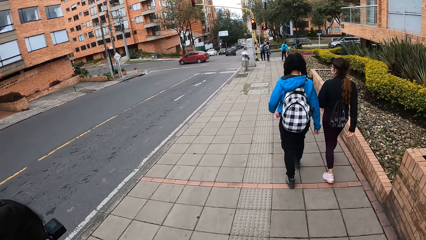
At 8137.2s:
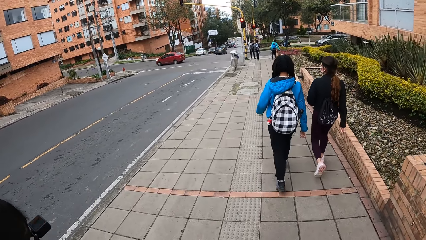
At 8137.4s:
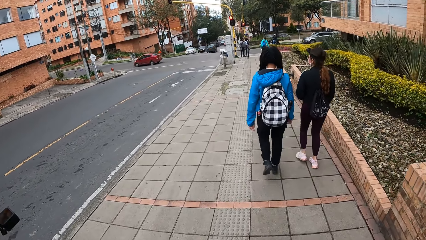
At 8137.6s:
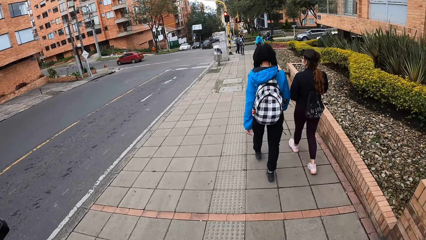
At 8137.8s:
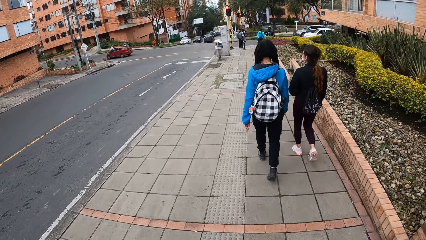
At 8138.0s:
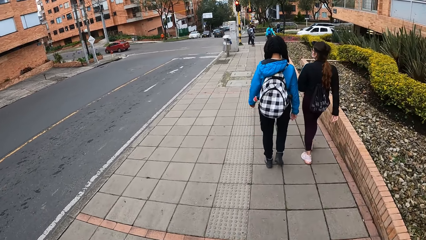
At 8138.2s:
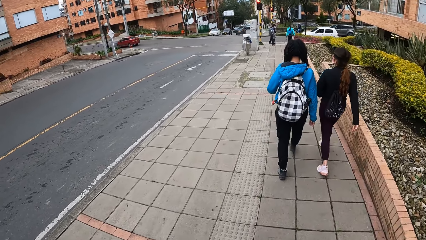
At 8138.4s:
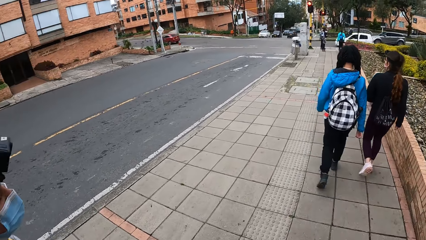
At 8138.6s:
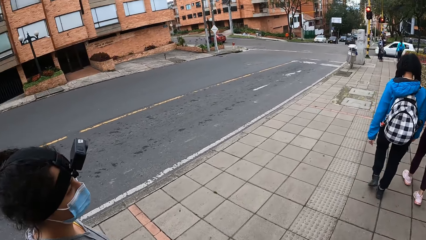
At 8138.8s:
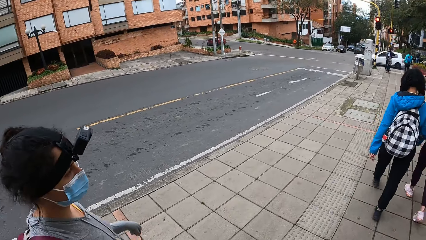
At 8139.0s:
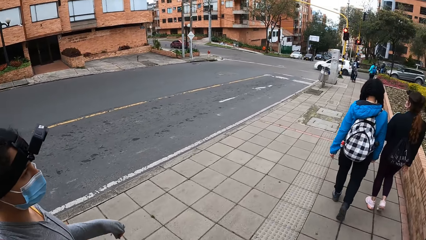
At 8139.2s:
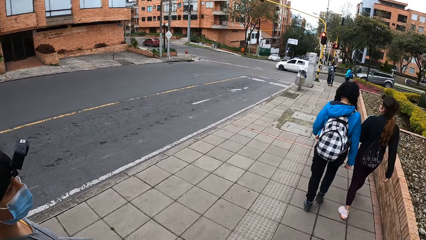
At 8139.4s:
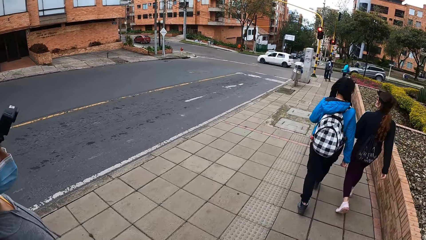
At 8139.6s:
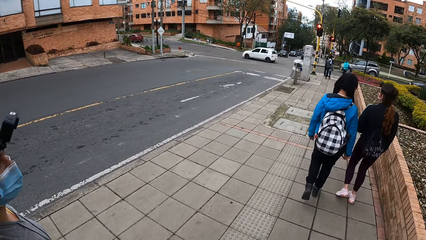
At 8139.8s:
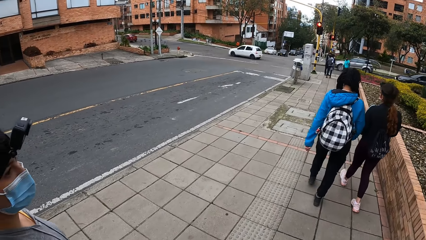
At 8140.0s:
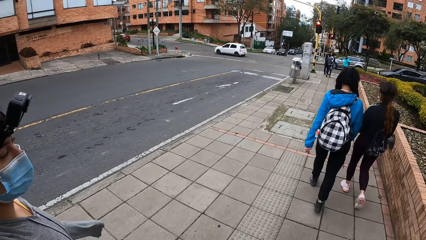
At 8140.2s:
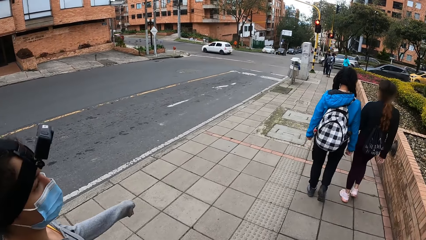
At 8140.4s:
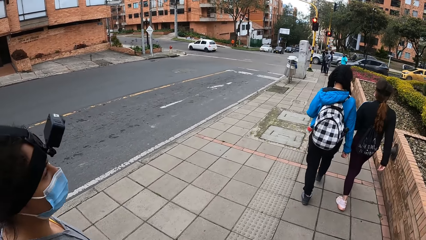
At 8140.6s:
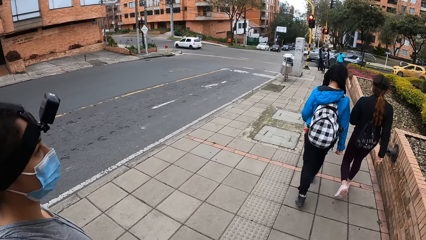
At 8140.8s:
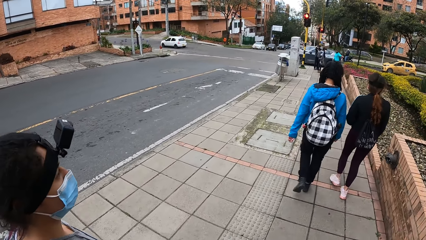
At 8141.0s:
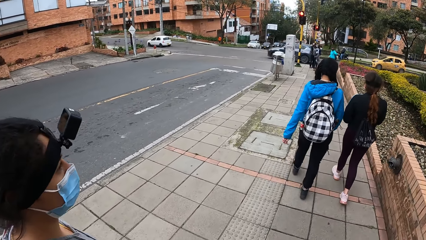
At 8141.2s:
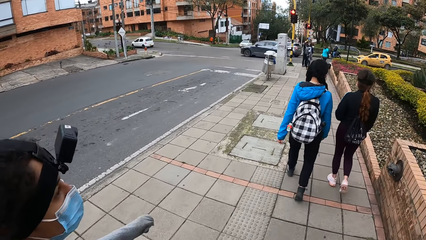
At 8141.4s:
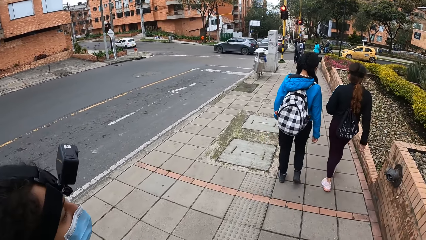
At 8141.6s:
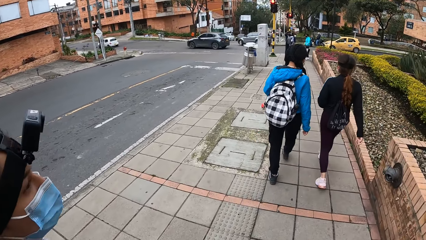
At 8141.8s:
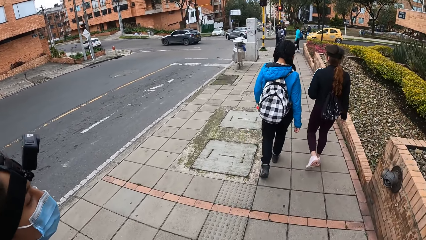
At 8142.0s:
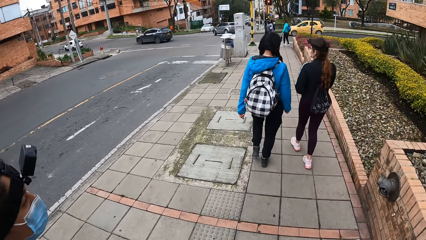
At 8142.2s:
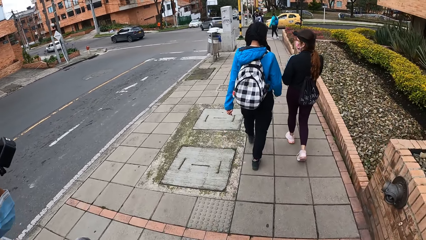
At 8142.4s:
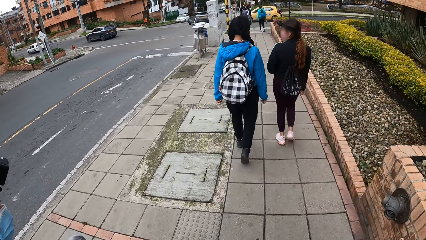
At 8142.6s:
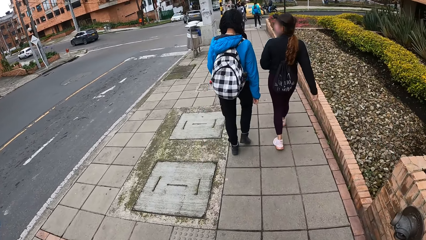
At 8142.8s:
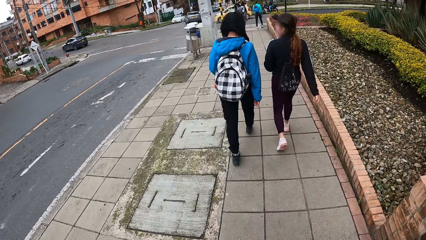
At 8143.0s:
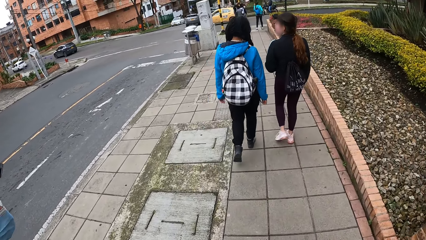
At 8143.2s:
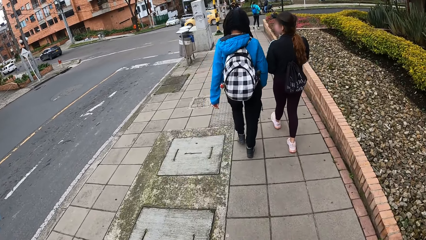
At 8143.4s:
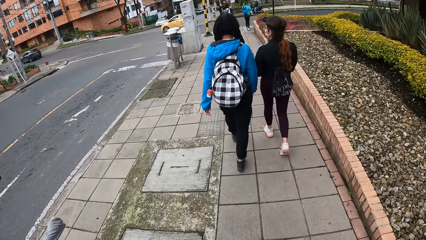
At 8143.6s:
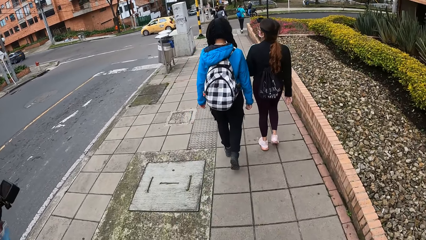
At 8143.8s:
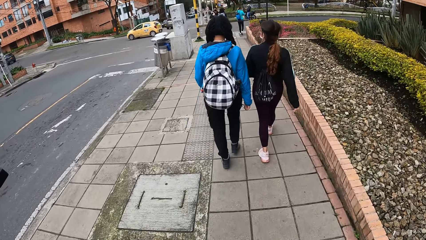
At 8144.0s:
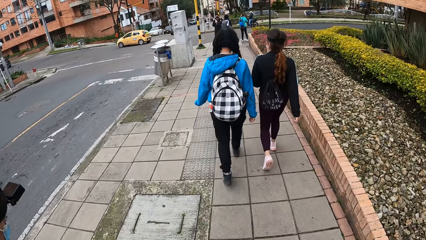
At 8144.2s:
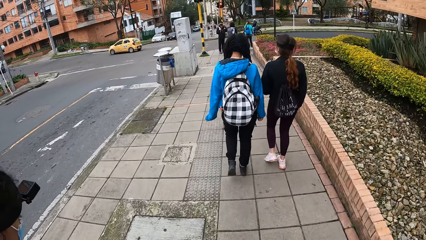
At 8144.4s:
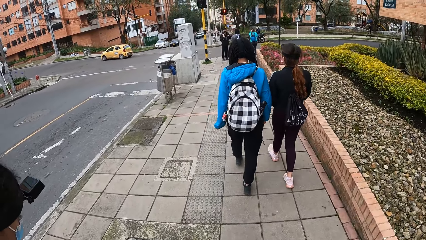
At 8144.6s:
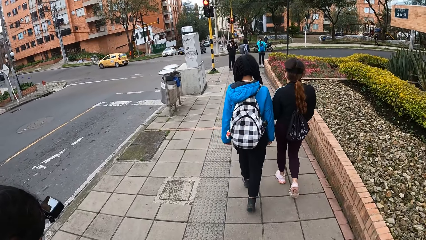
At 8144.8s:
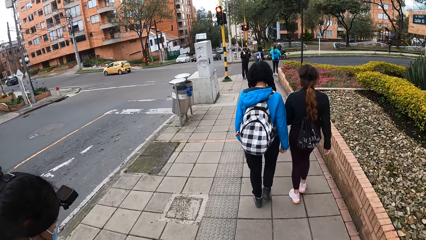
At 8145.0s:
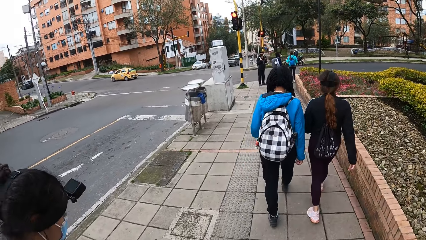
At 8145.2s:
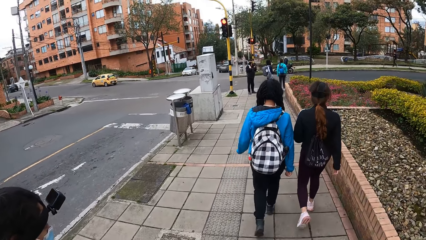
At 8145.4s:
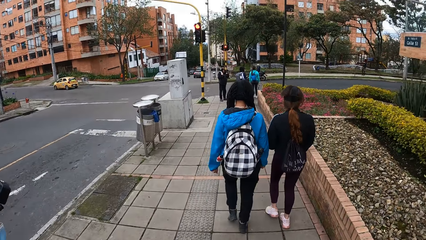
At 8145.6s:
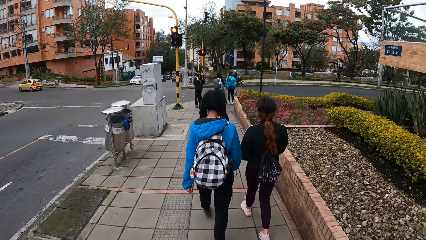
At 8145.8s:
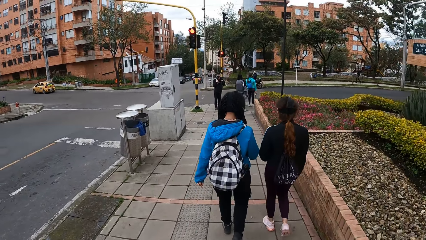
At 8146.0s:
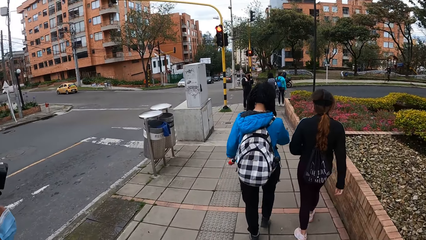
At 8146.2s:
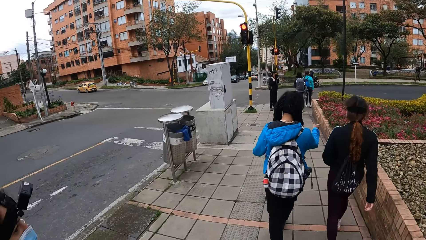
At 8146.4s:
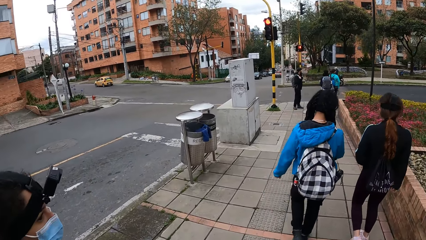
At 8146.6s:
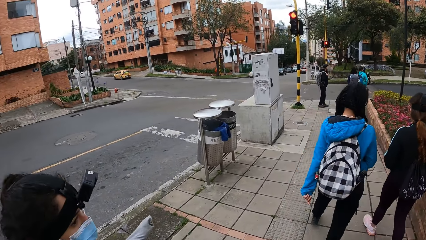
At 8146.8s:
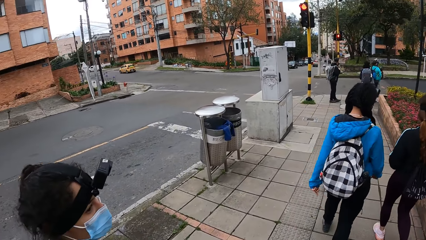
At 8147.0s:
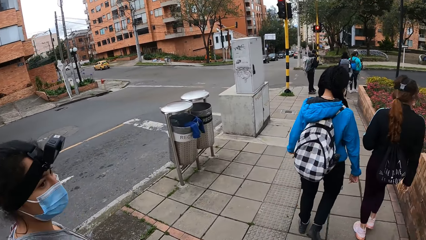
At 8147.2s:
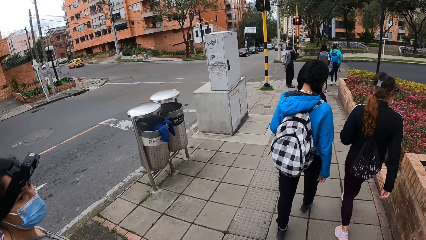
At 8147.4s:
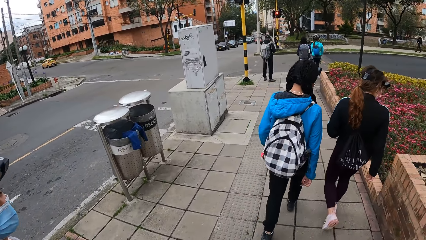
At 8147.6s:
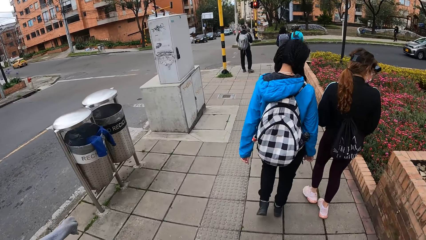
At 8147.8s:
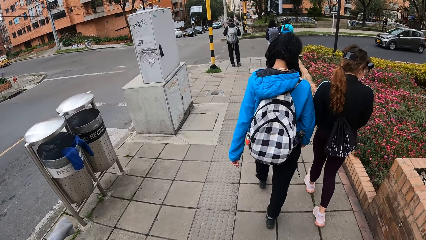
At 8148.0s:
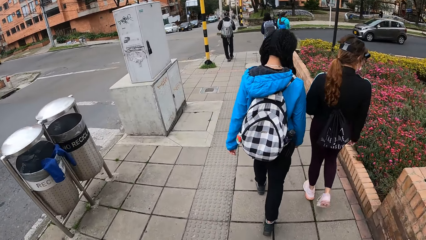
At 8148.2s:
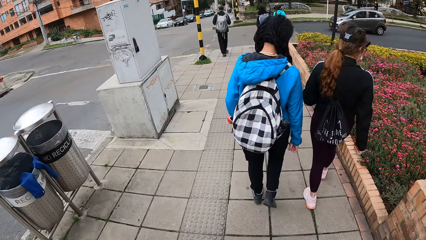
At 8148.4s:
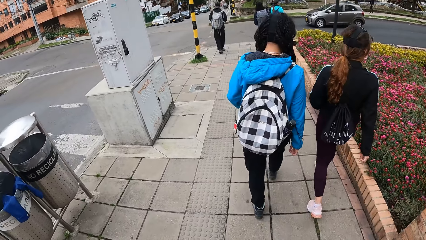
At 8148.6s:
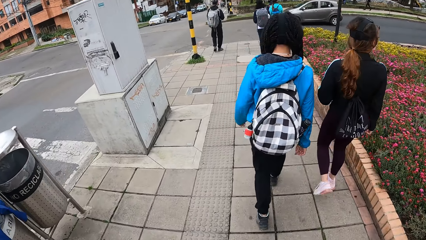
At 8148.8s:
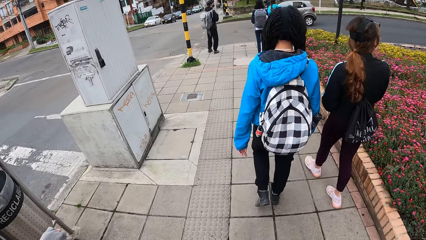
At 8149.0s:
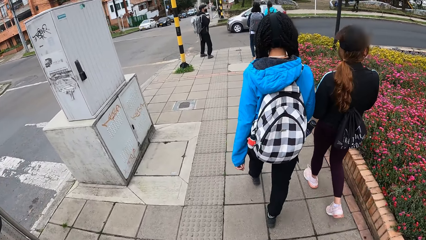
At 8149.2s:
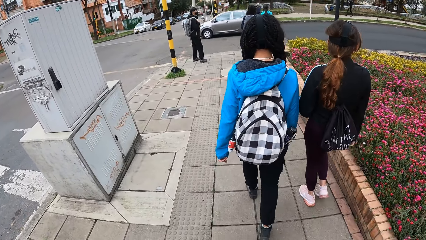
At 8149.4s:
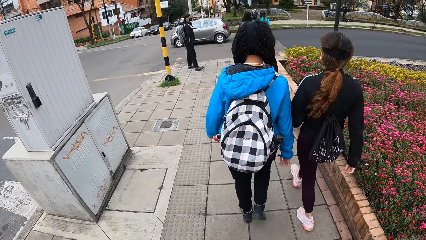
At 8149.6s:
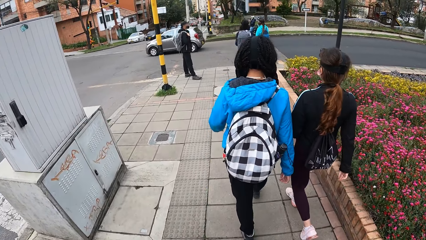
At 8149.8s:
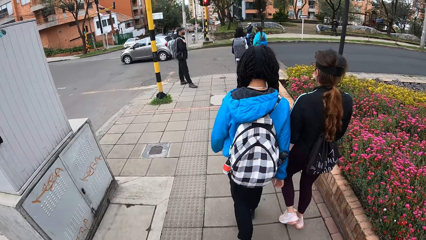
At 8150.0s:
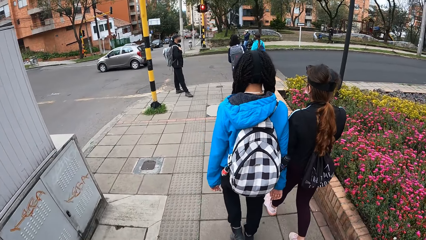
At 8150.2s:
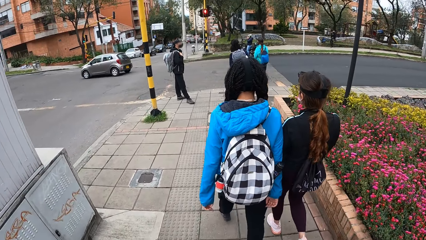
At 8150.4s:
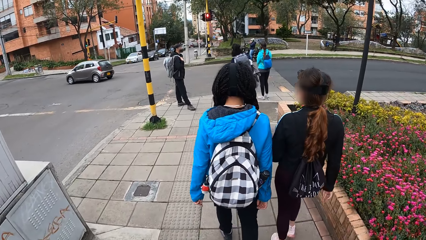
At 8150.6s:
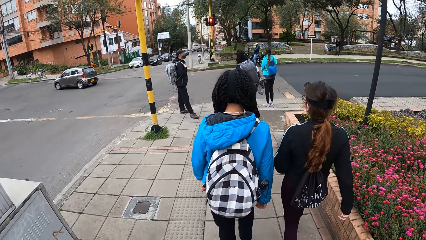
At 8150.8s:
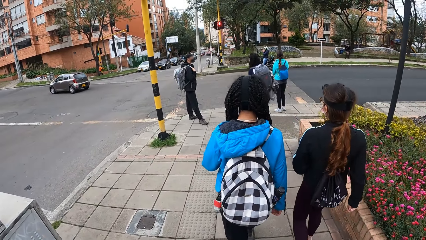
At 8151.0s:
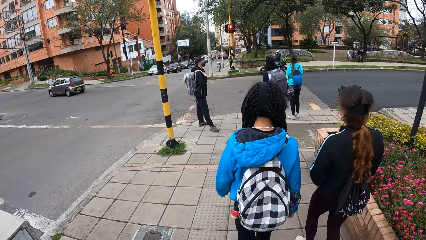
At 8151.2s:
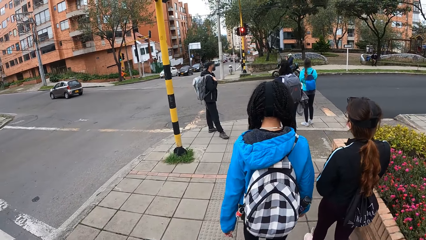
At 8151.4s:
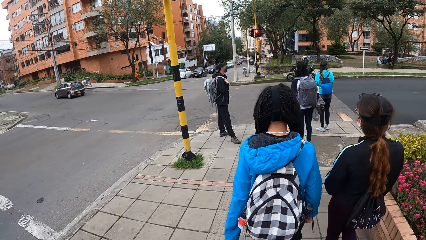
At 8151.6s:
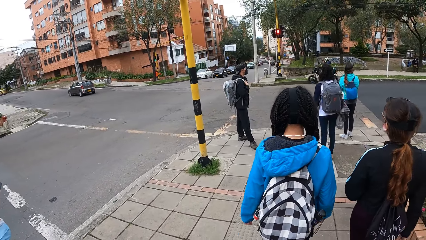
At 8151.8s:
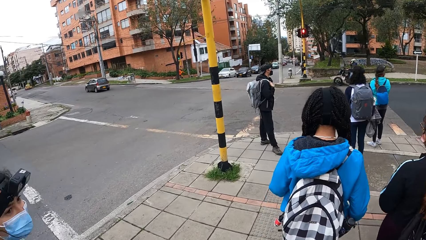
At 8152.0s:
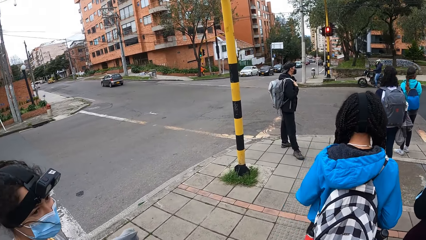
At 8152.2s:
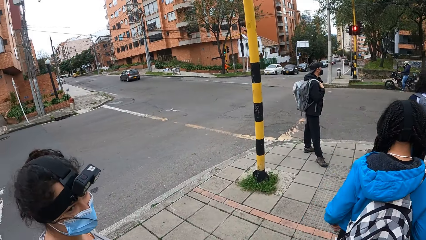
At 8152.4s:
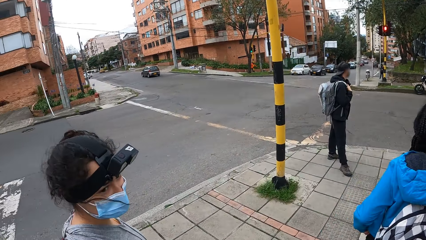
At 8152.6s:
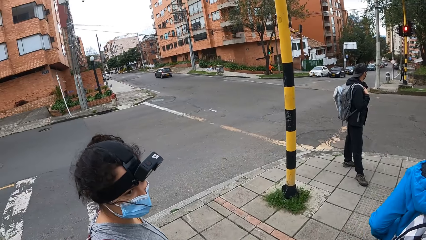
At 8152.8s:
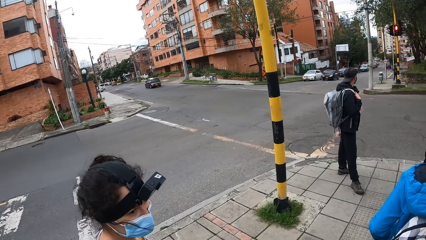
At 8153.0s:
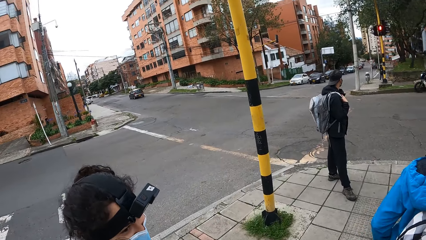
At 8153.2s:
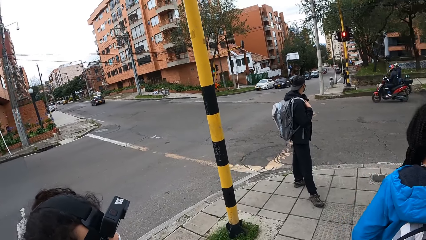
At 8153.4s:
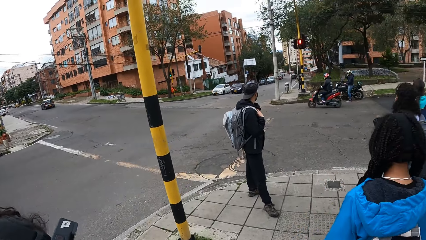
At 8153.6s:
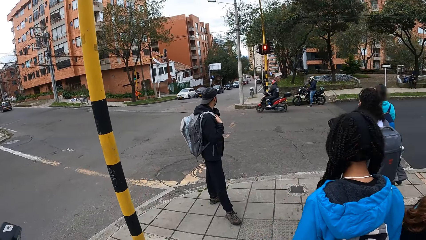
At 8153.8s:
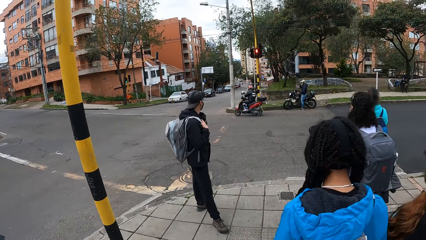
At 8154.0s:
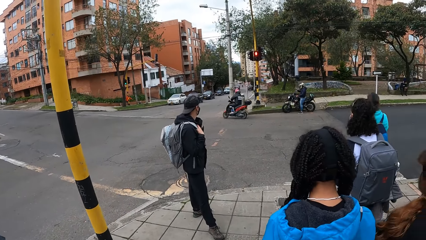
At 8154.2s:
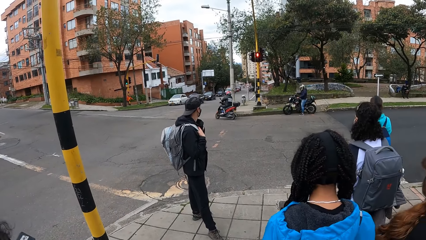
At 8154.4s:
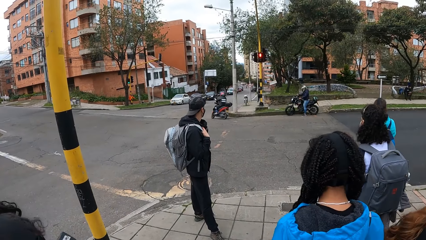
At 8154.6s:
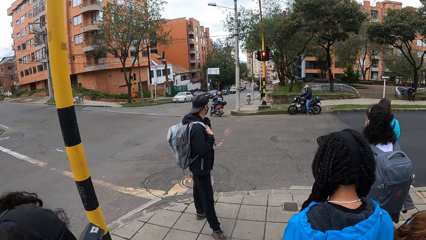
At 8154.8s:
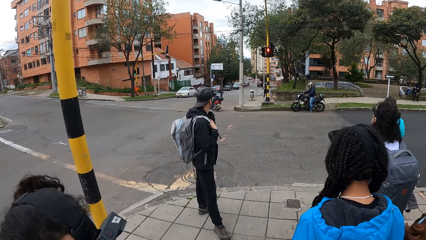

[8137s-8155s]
The camera wearer looks at a woman. They walk along the road with the woman. They look at the woman. They look around the road.
